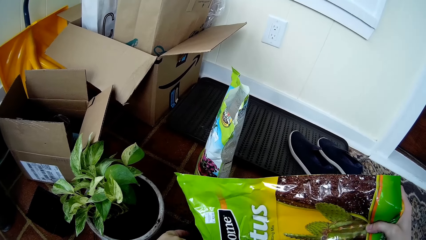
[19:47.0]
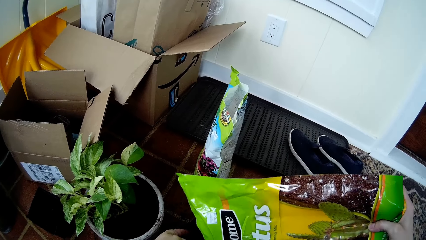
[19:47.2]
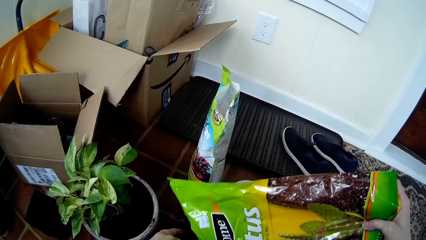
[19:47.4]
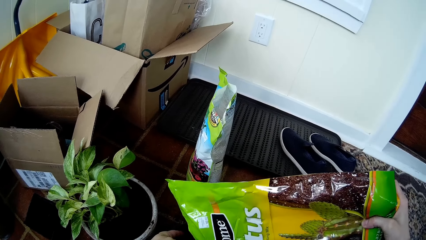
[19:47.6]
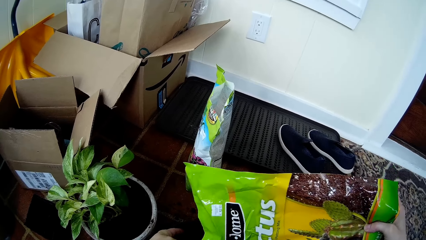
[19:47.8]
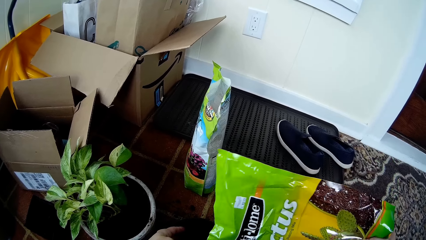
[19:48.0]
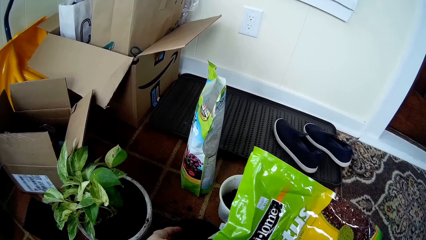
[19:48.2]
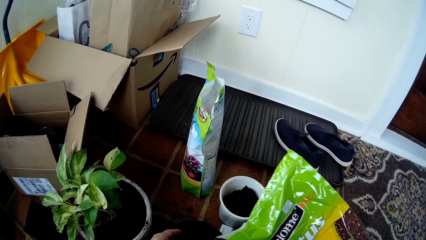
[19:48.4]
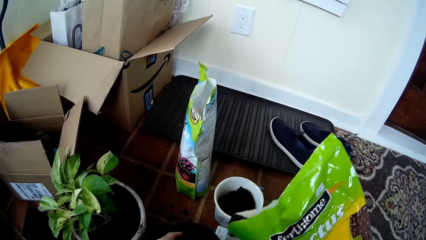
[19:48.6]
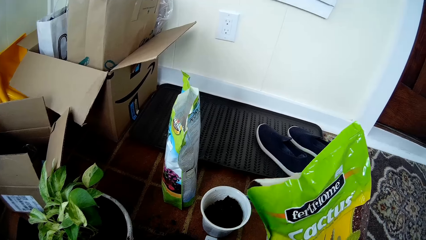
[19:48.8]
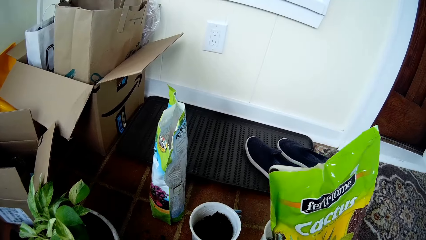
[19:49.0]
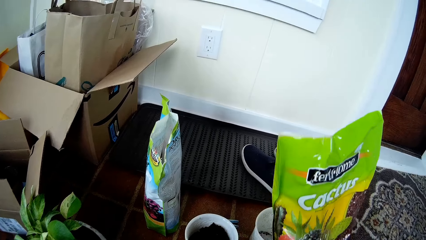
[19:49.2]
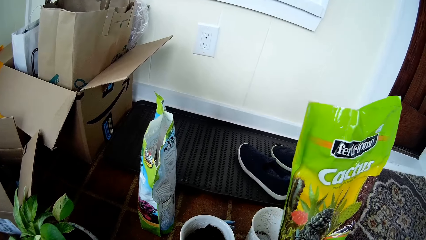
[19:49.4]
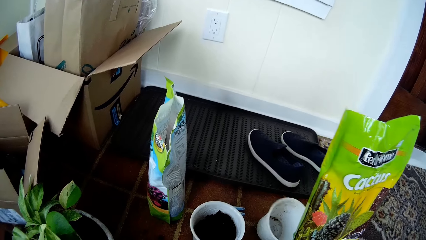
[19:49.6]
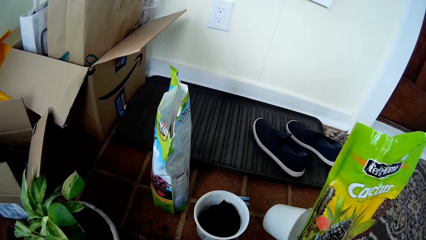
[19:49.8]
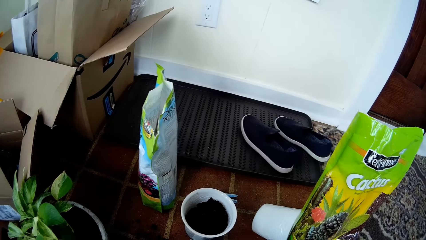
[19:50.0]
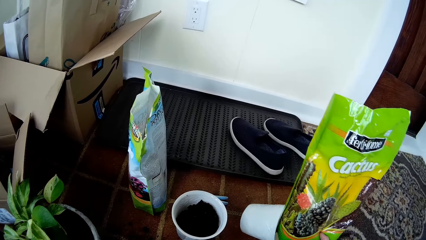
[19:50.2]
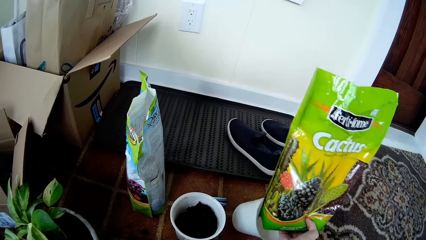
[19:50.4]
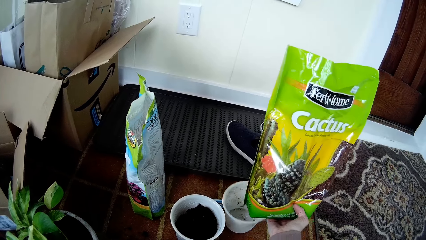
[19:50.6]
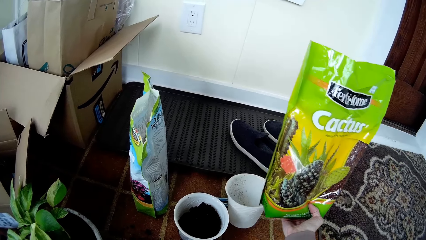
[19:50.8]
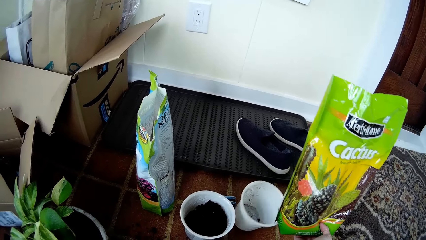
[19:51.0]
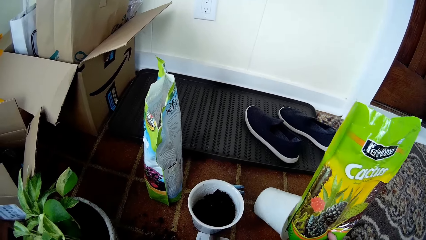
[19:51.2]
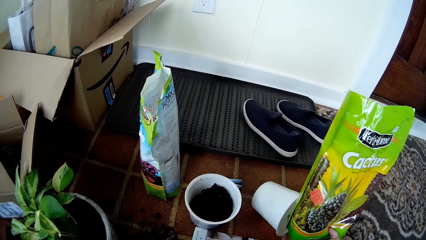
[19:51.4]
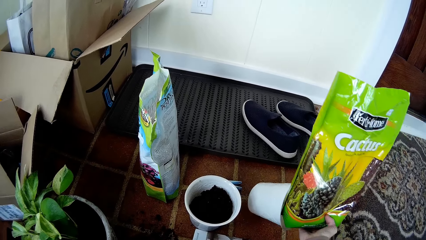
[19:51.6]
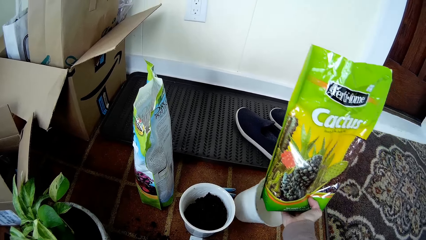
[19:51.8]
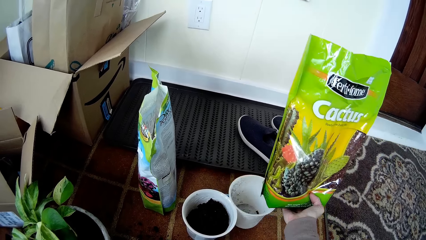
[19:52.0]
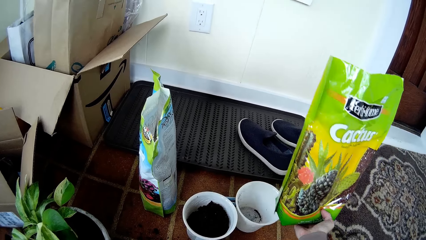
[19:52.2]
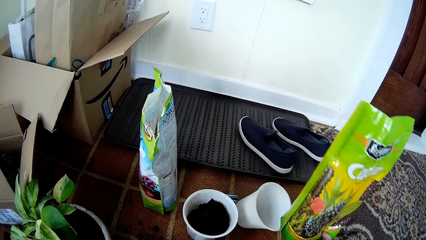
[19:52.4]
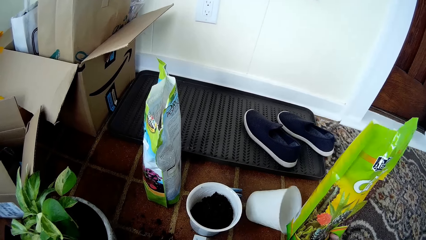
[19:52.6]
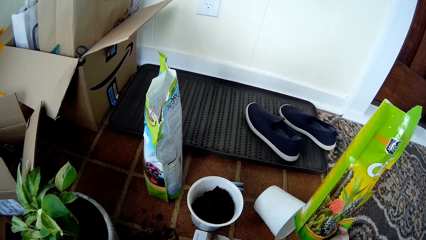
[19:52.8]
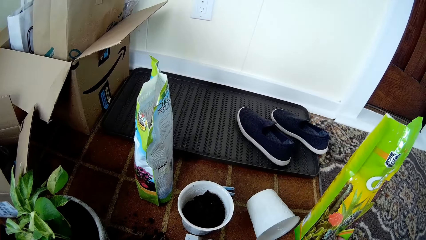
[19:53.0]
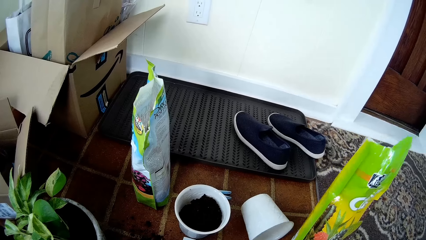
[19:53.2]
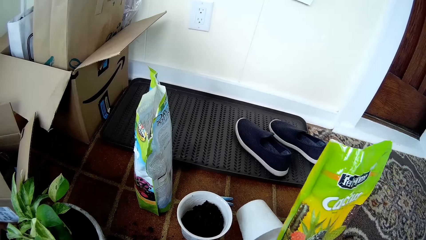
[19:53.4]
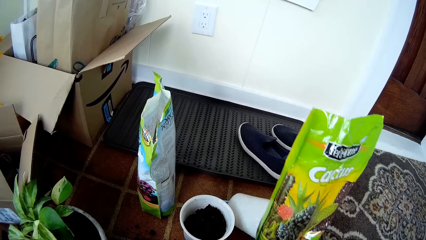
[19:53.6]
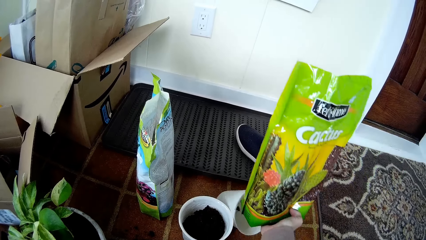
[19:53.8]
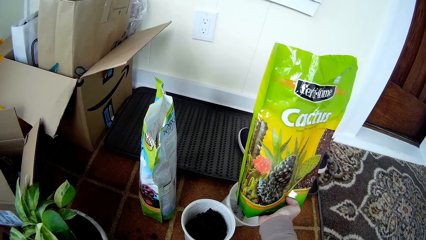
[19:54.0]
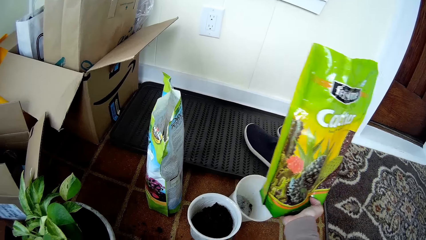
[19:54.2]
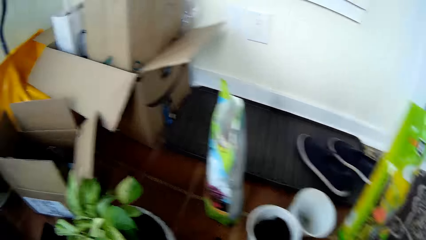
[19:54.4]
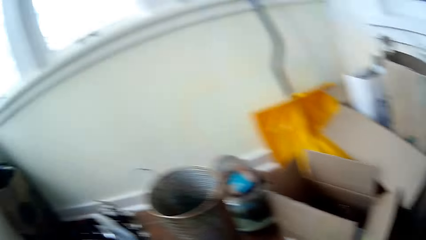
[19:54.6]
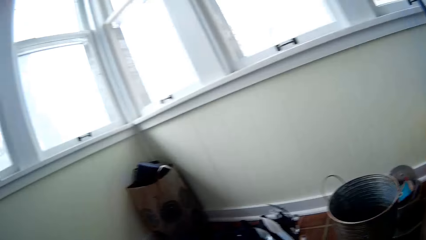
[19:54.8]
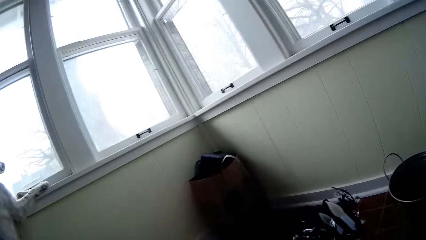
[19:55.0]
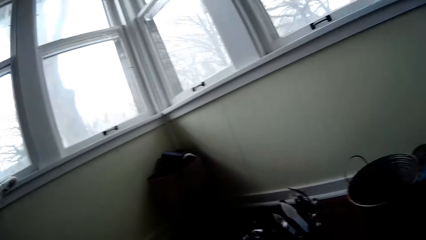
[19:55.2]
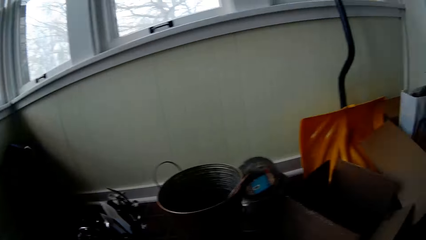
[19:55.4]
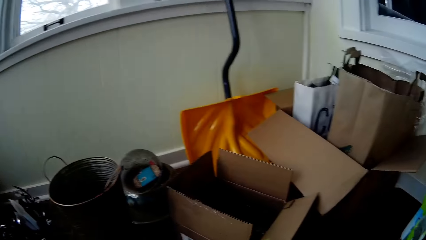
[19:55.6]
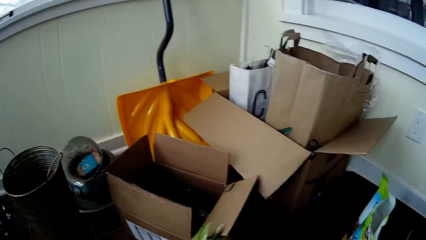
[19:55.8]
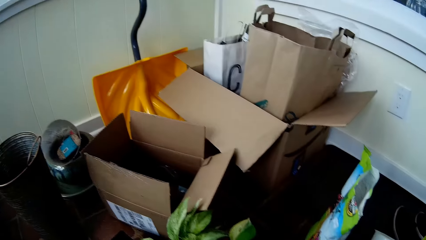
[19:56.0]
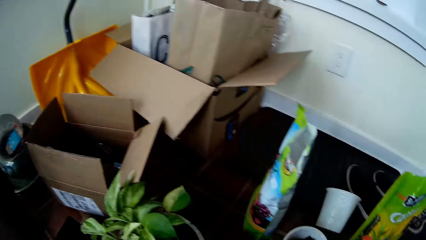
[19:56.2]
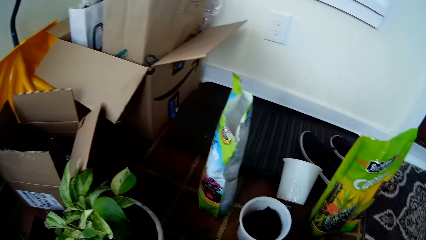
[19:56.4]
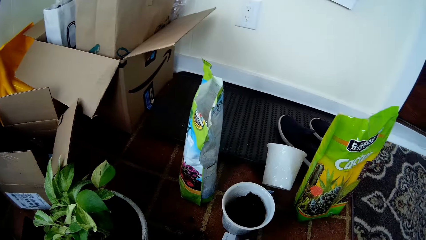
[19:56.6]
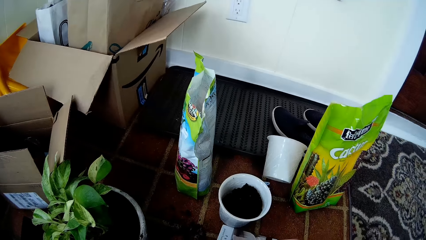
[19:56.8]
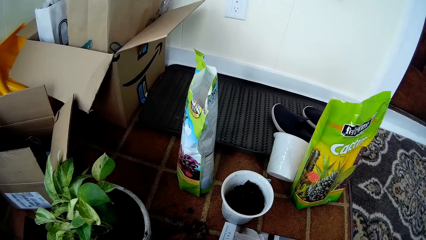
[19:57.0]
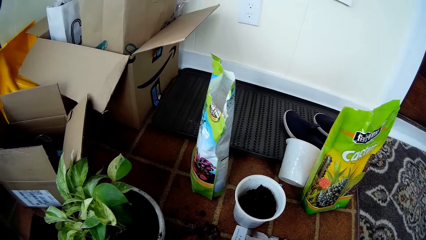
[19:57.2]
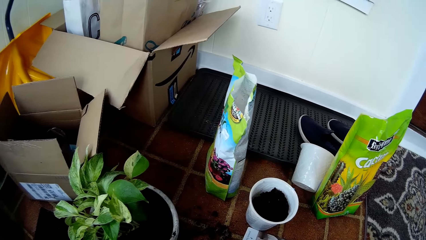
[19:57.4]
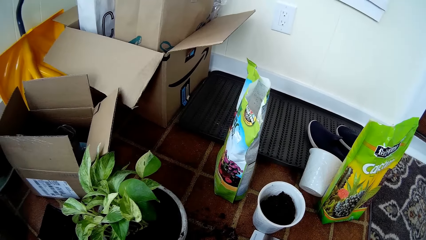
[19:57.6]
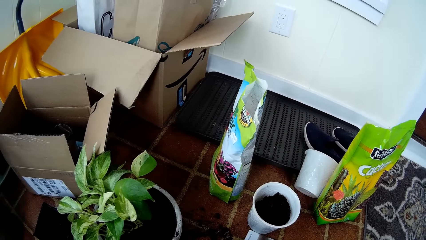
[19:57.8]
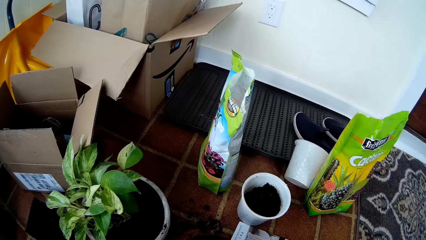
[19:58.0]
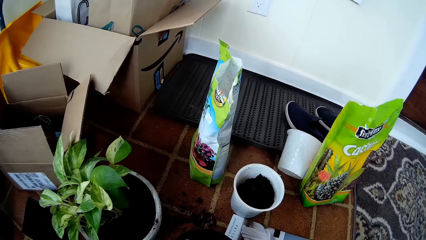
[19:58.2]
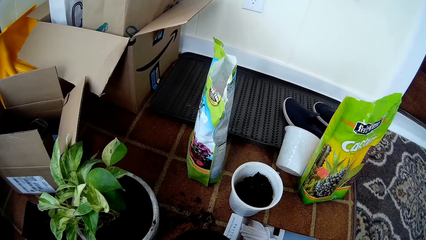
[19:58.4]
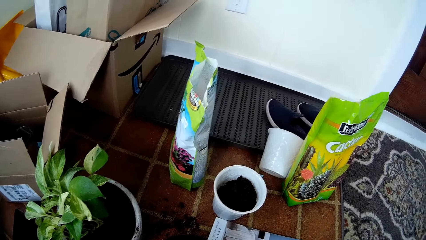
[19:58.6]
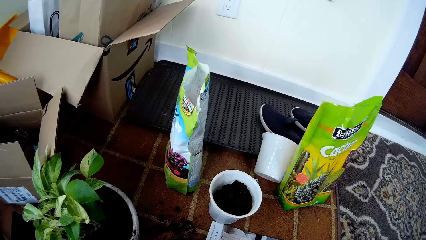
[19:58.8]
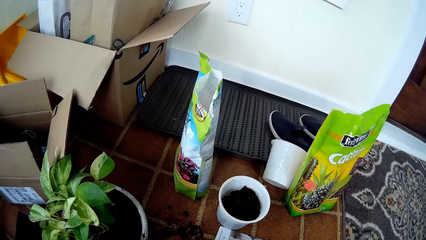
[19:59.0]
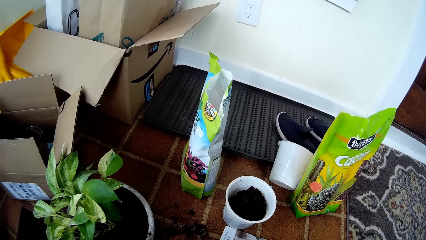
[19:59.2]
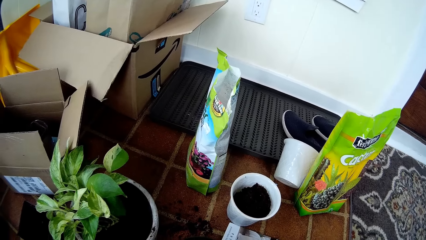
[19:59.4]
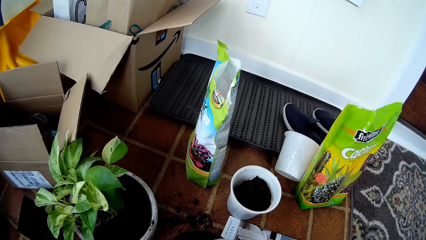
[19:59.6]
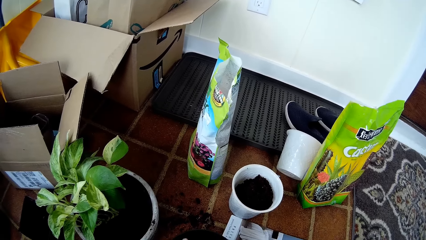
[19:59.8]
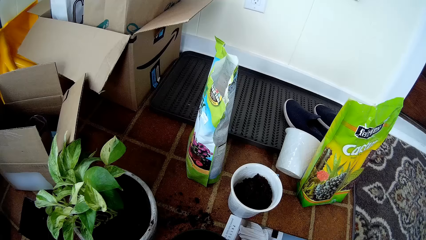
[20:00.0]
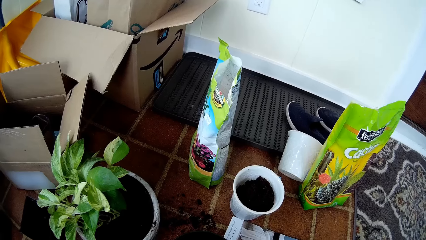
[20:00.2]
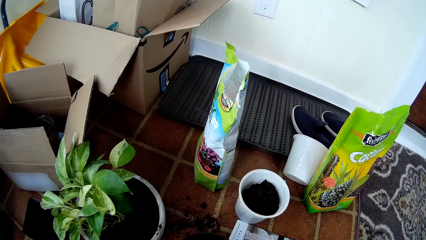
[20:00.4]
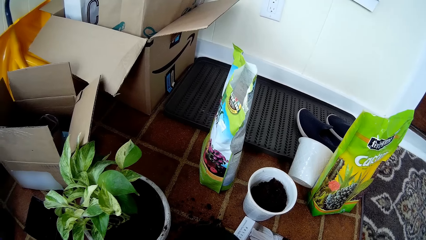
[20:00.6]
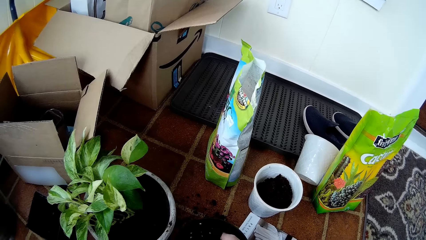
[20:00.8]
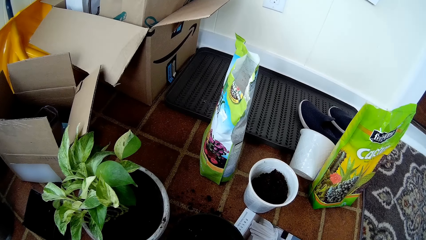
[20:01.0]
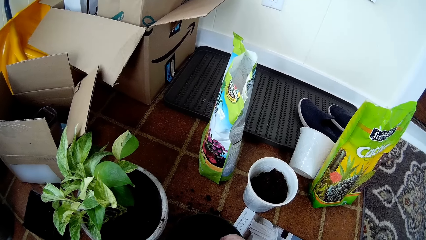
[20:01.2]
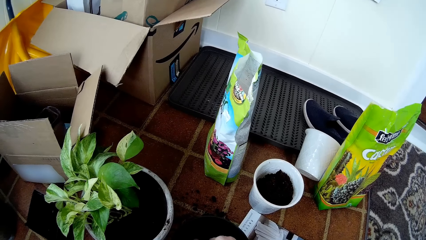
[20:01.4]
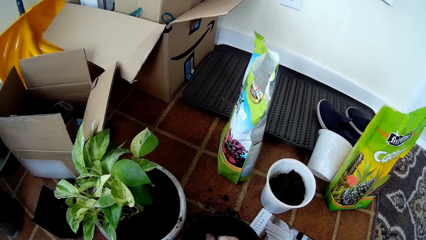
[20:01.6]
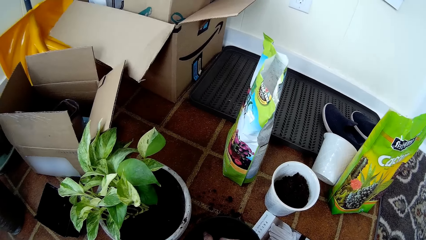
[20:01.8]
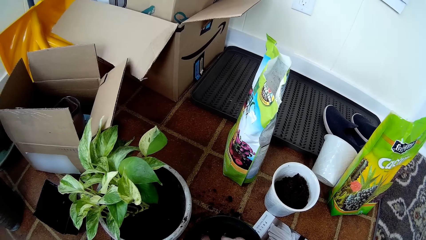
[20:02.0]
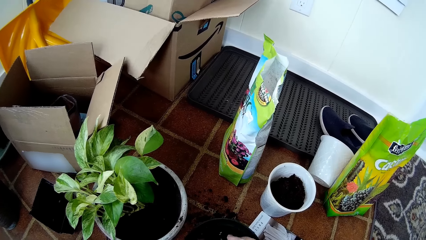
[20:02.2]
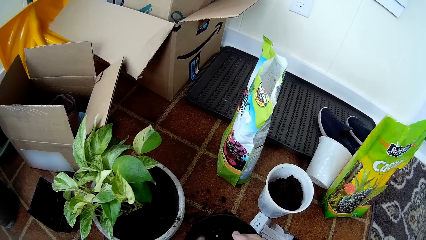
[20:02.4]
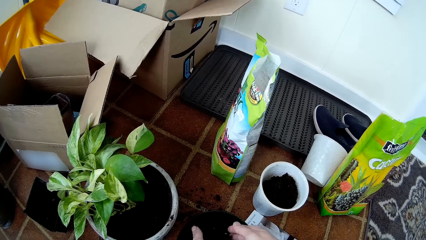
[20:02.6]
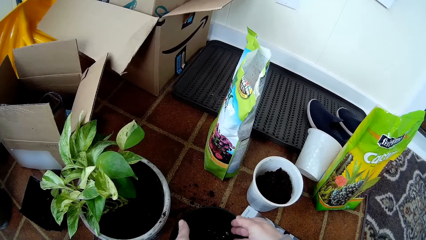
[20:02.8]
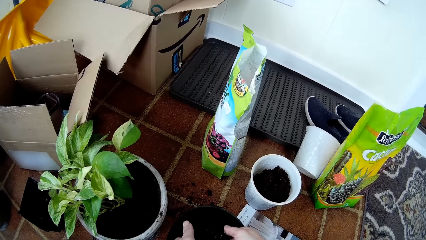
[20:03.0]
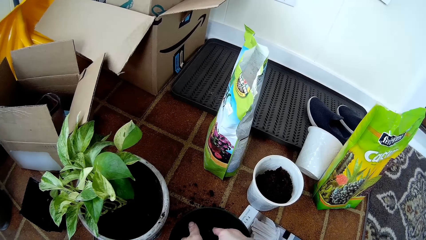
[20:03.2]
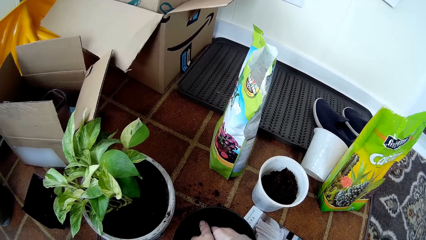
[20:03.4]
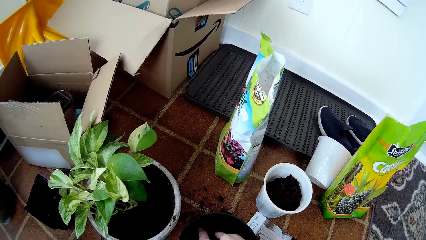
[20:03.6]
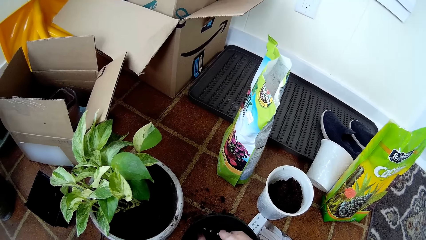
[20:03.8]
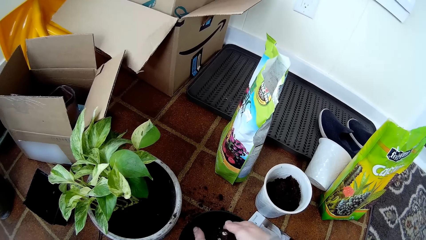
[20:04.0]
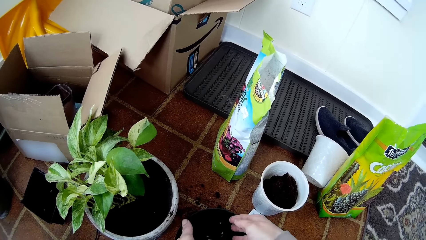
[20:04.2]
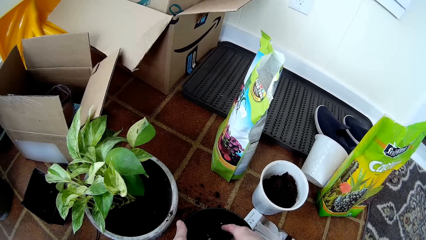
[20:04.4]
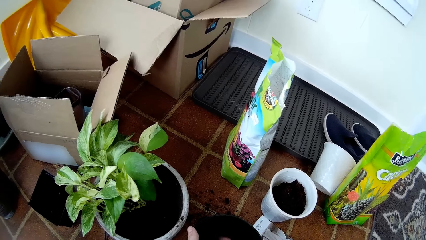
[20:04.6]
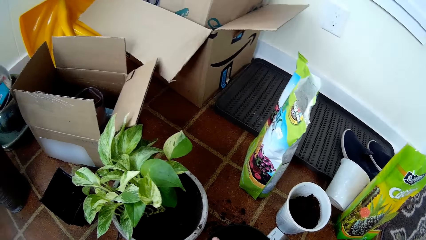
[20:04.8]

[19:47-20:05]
The camera wearer falls the white flower vase on the floor with her right hand. She picks up the white flower vase with her right hand. She falls the white flower vase on the floor with her right hand. She picks up the white flower vase from the floor with her right hand. She hits a container with a sachet. She falls the white flower vase on the floor with her right hand. She picks up the white flower vase from the floor with her right hand. She looks around. She does something. She mixes the soil and potting mix in the plant pot with her hands.
